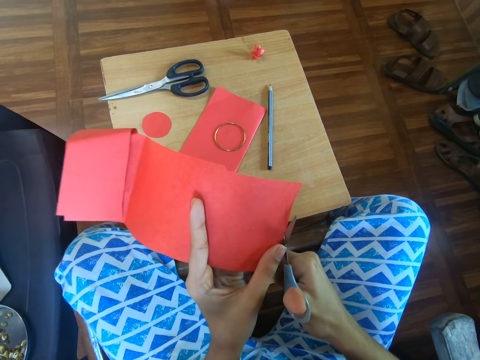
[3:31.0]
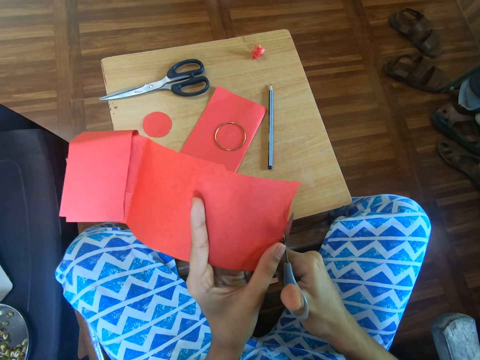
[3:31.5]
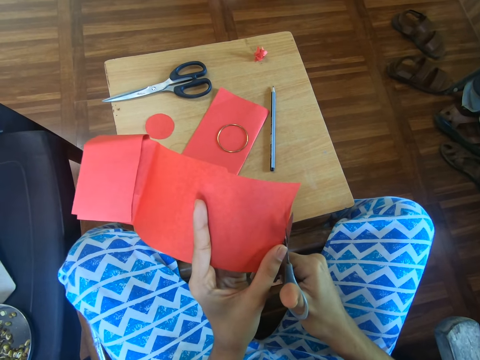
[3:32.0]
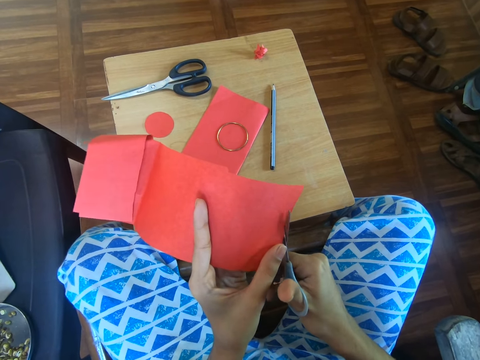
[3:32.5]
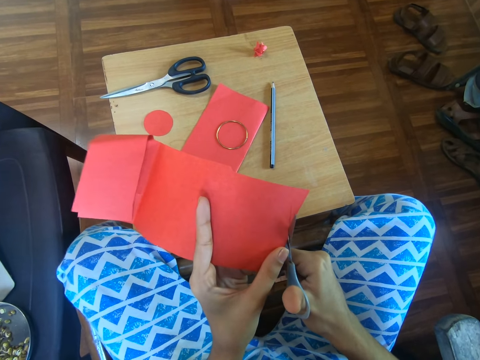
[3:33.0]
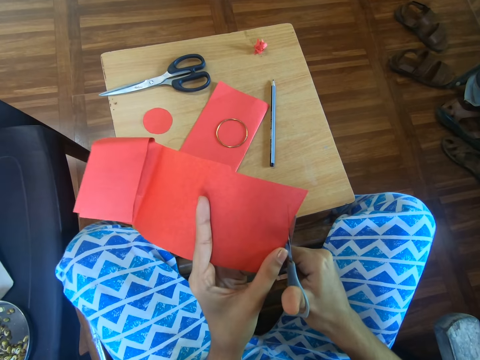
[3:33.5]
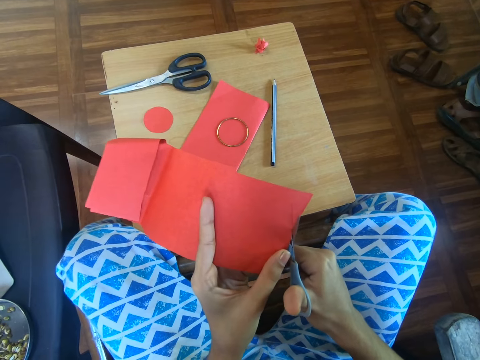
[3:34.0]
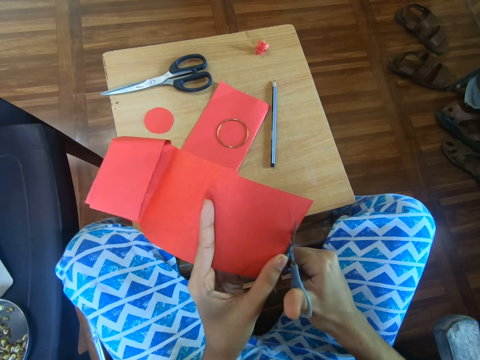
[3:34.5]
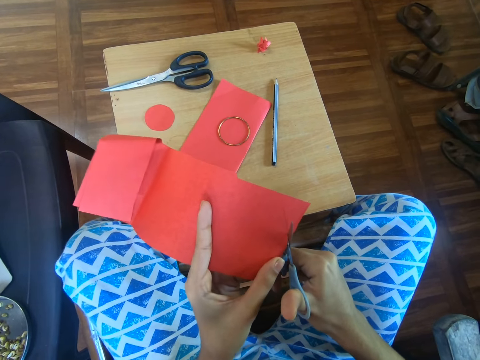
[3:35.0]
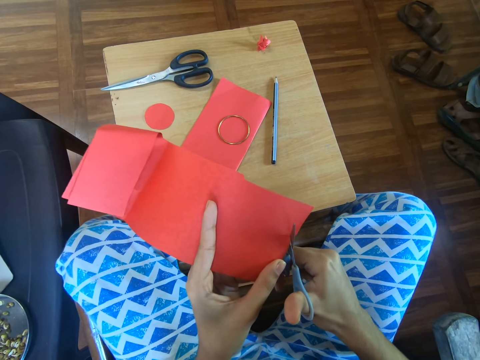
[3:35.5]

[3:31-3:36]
The camera wearer cuts the paper with the scissors.

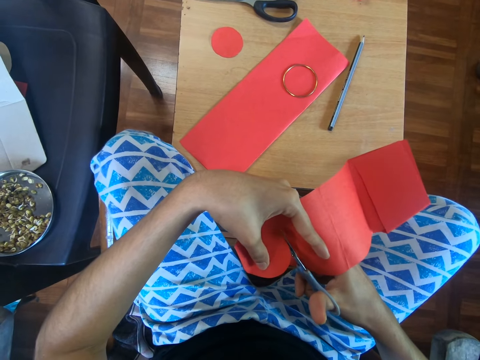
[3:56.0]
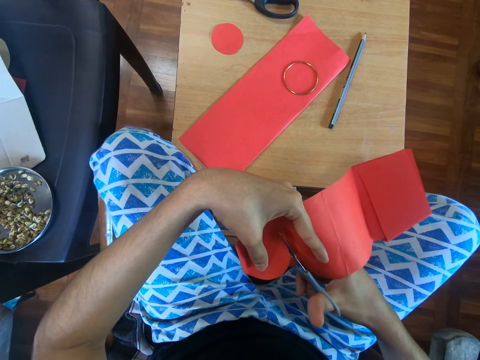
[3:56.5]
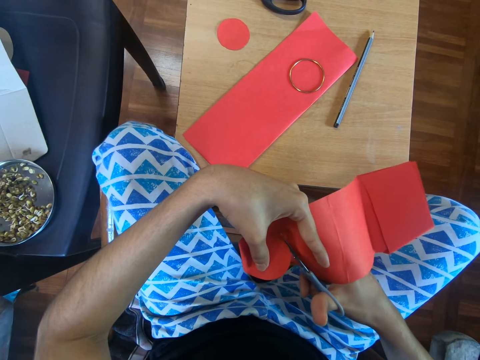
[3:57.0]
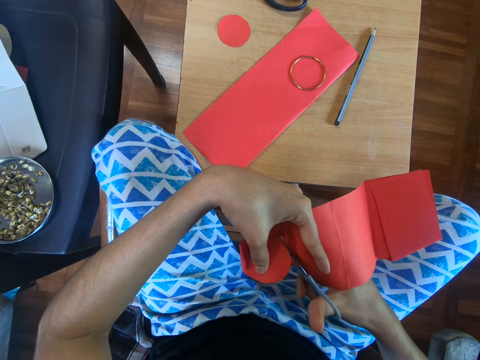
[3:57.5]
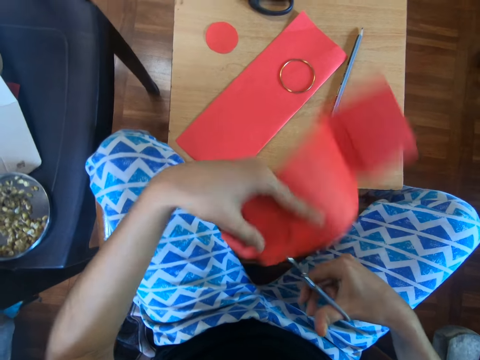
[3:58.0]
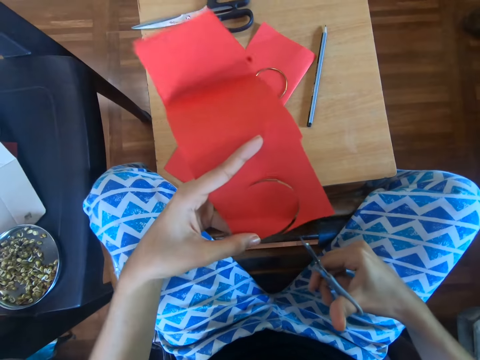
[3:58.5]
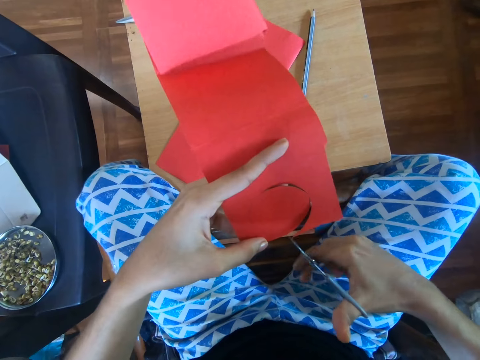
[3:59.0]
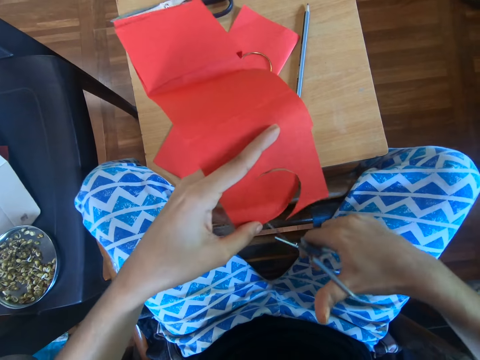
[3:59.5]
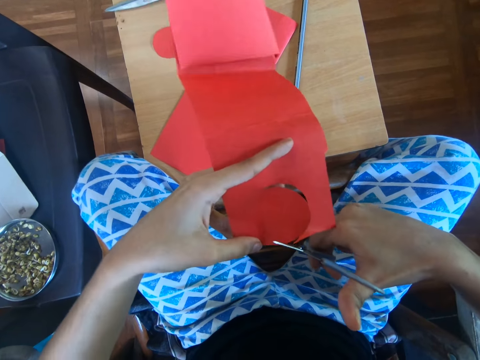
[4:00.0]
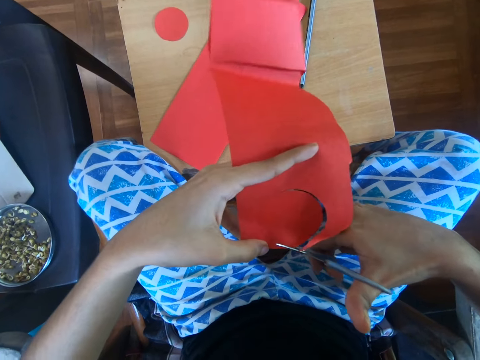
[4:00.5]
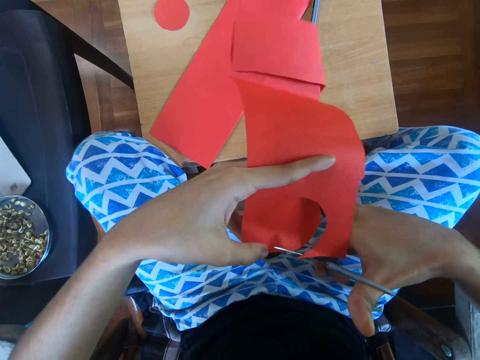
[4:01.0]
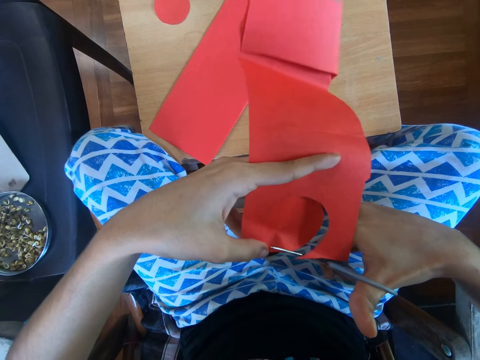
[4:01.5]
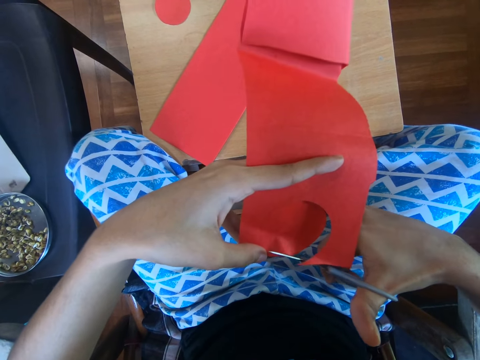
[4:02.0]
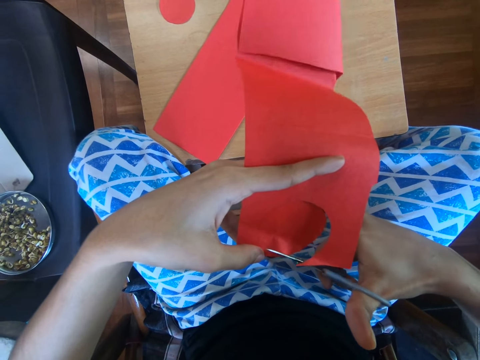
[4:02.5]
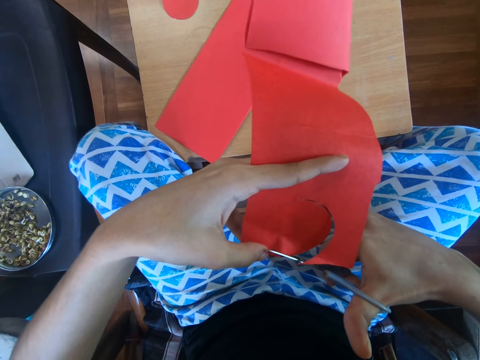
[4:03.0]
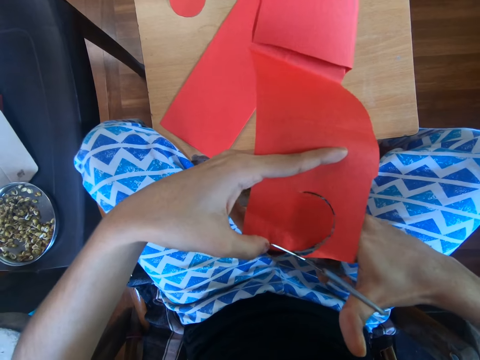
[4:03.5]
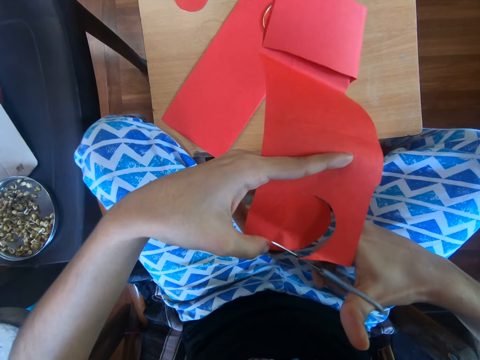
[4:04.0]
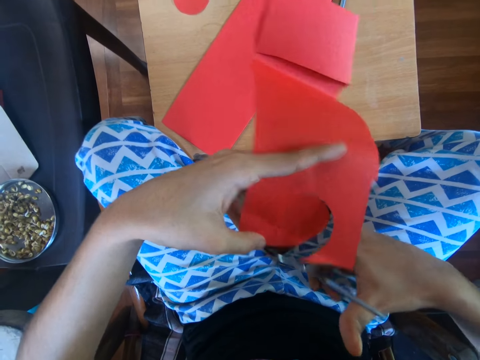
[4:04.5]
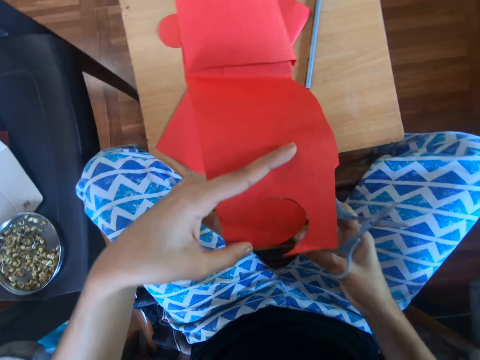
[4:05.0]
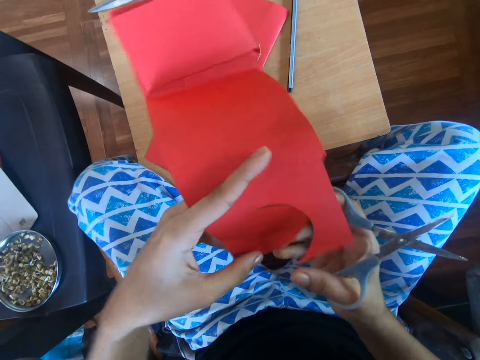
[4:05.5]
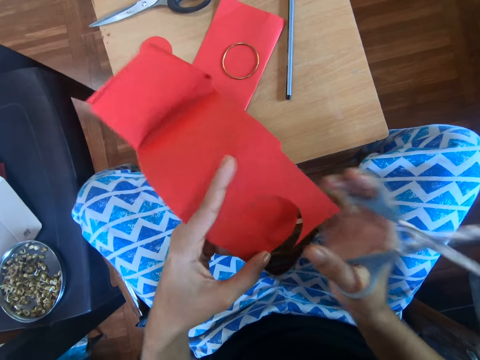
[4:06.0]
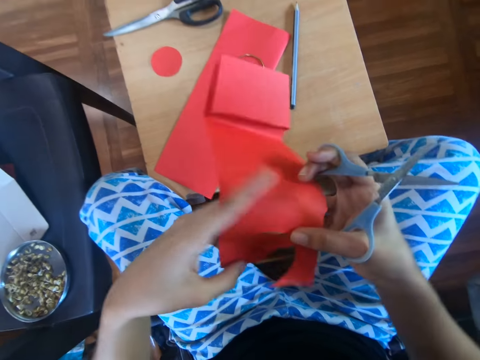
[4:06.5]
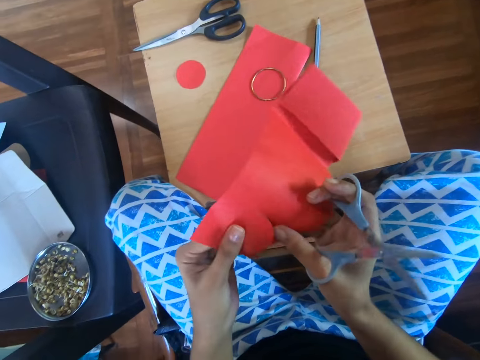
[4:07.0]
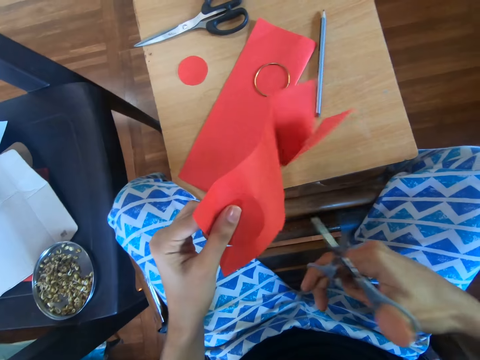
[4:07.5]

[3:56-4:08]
The camera wearer adjusts the craft paper using the left hand. They cut the craft paper using the scissors. They adjust the craft paper.

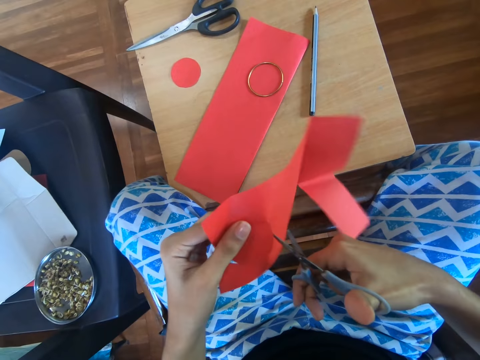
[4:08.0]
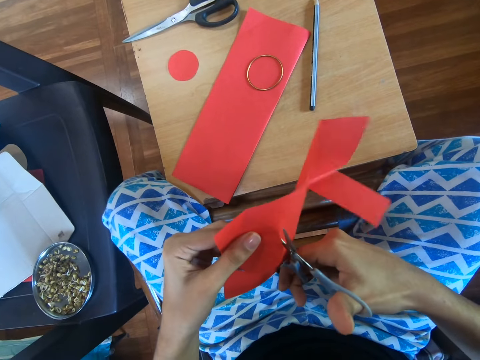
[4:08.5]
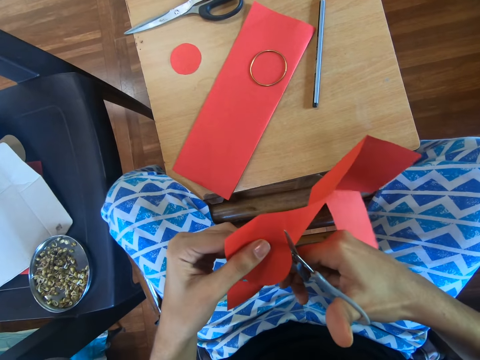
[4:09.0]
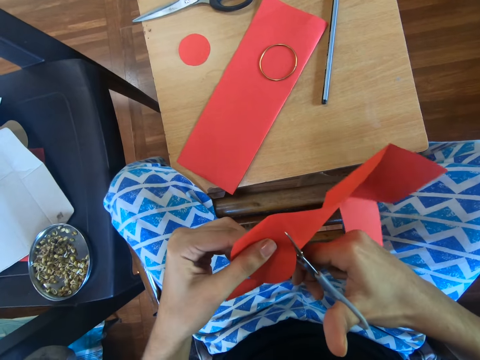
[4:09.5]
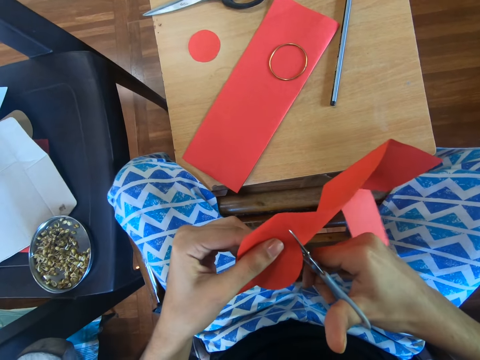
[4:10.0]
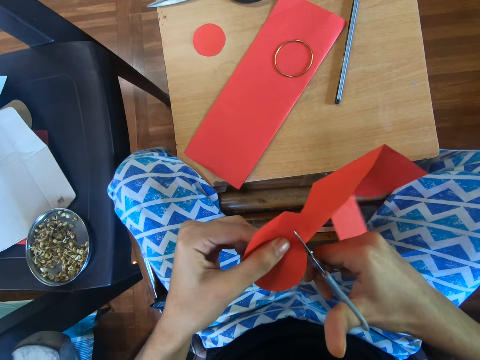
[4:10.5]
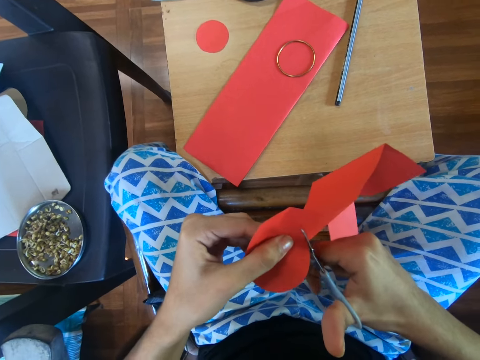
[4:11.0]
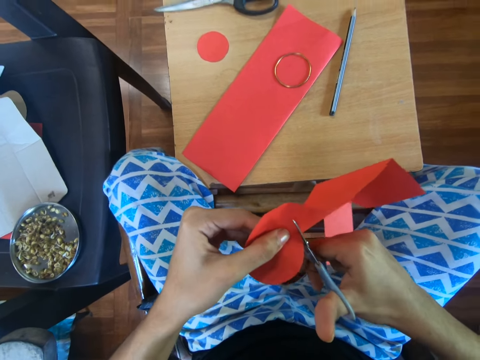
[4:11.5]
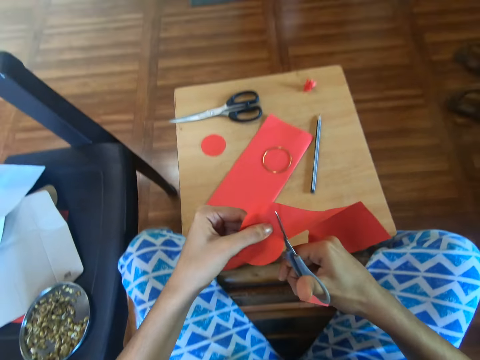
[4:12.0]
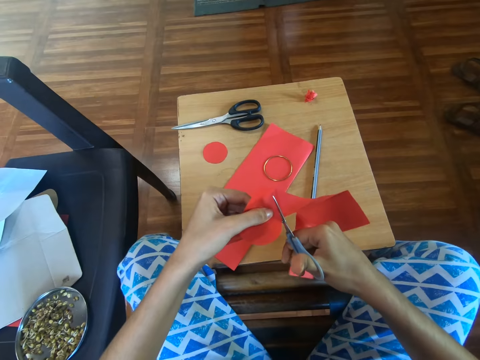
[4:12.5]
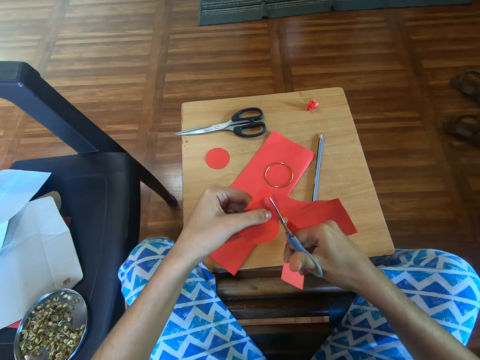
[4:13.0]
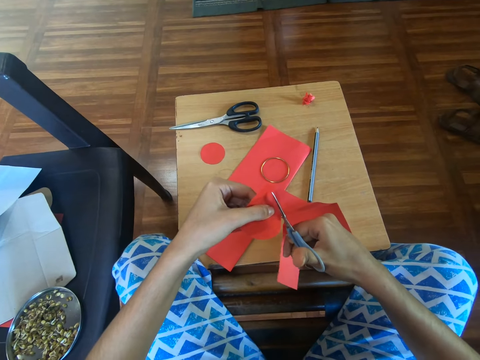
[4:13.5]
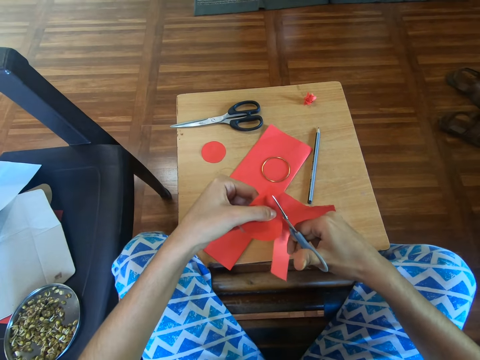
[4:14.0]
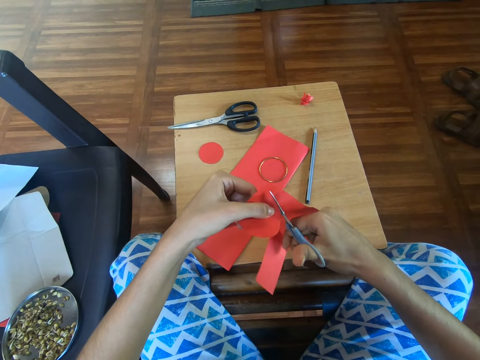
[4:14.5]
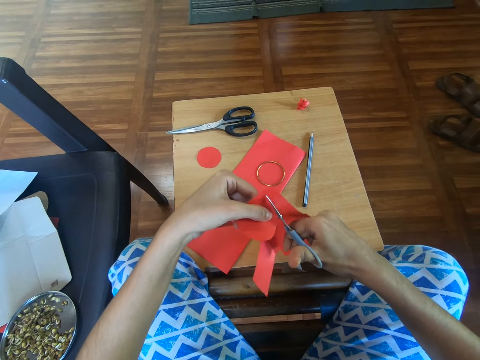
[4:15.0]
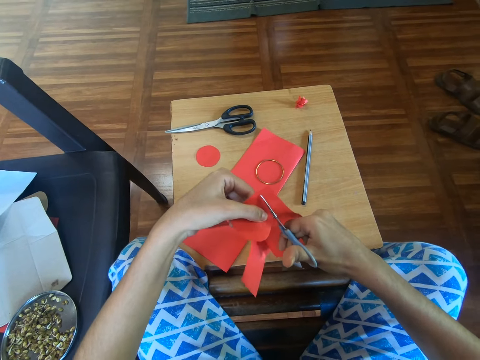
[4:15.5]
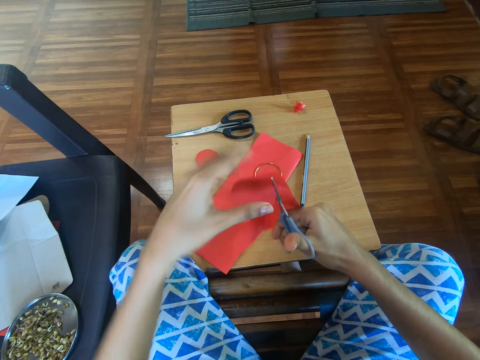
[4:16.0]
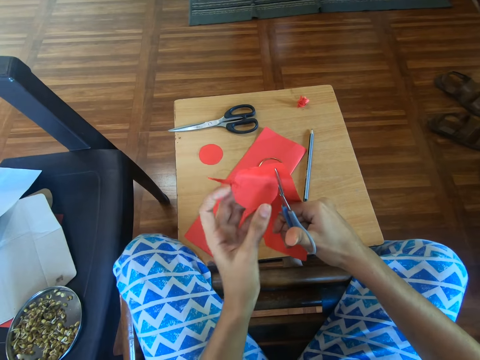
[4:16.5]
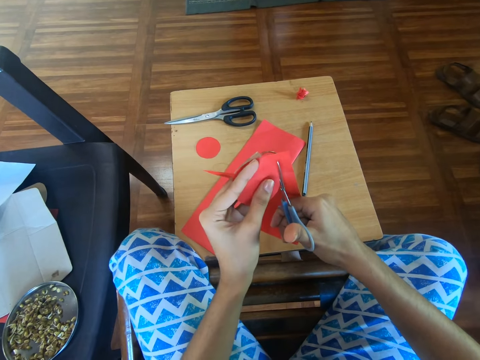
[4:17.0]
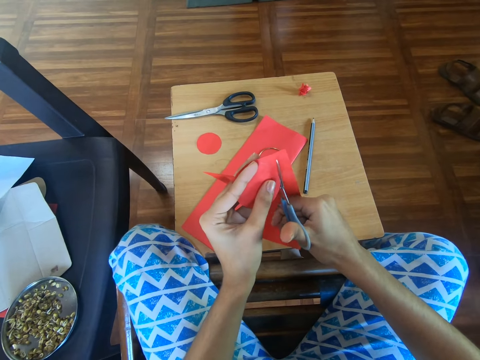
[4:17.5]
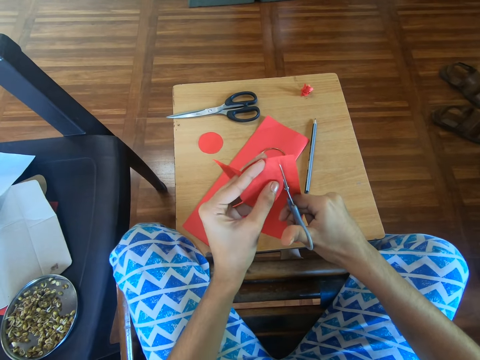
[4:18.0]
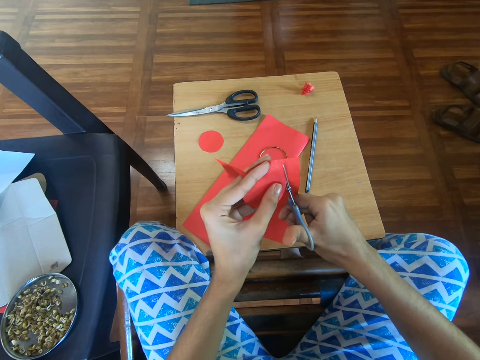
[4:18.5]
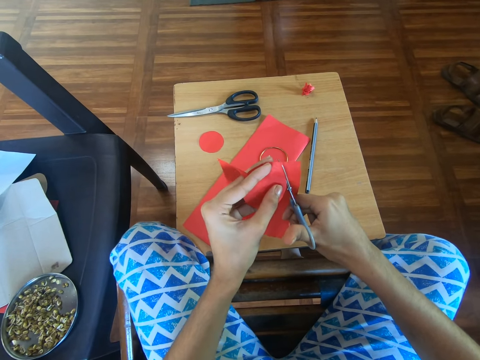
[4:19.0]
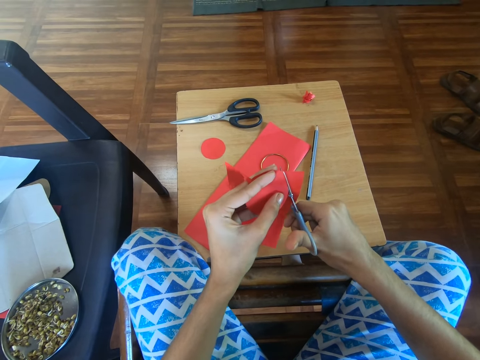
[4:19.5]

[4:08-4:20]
The camera wearer cuts the craft paper using the scissors. They adjust the left hand on the craft paper. They cut the craft paper using the scissors.
